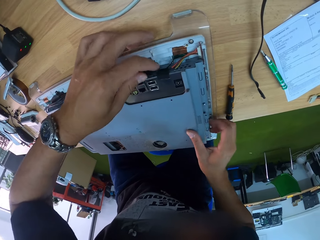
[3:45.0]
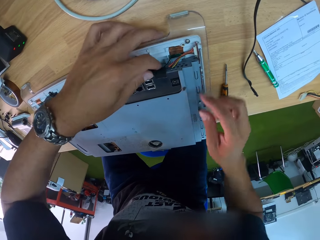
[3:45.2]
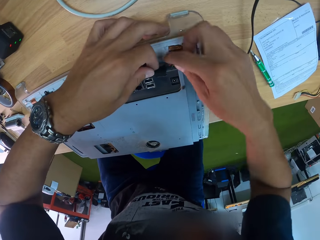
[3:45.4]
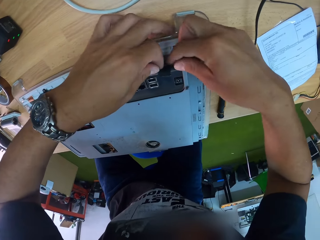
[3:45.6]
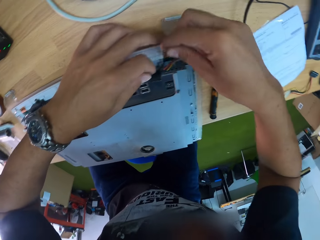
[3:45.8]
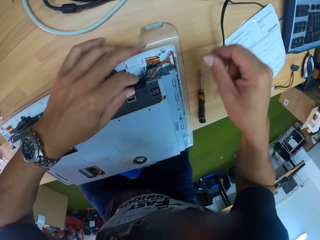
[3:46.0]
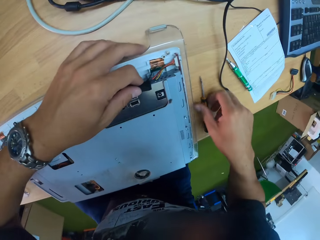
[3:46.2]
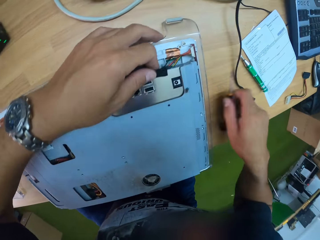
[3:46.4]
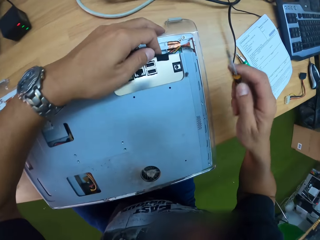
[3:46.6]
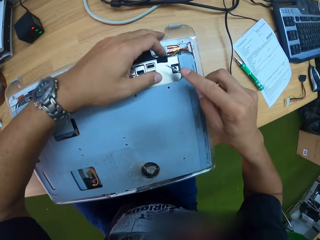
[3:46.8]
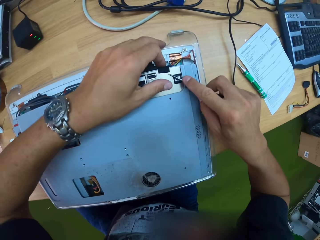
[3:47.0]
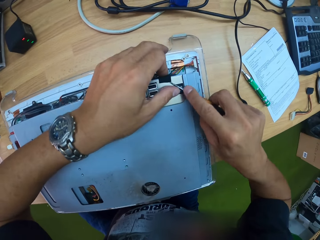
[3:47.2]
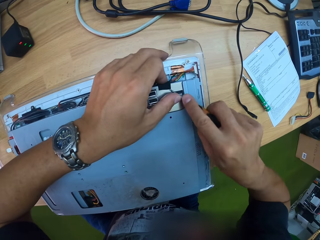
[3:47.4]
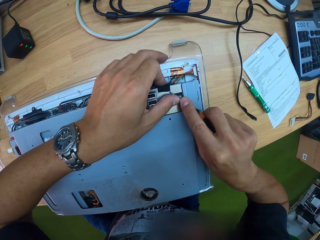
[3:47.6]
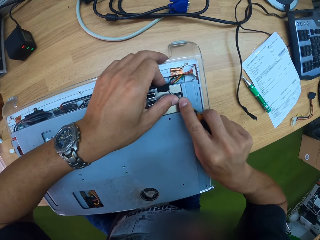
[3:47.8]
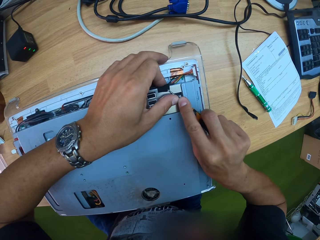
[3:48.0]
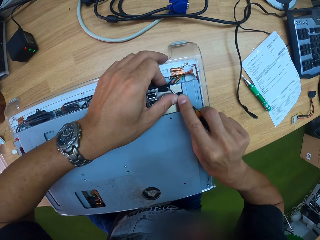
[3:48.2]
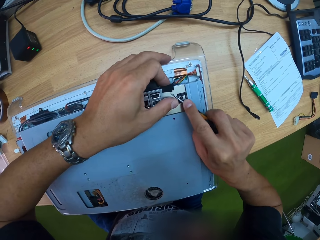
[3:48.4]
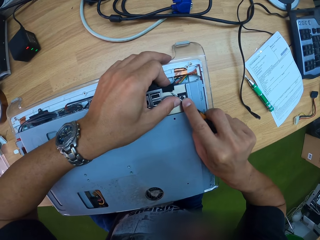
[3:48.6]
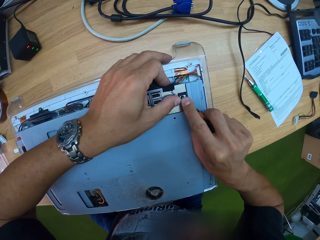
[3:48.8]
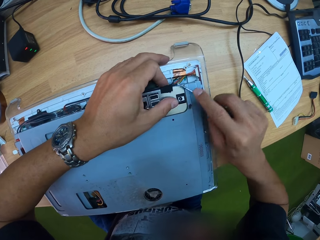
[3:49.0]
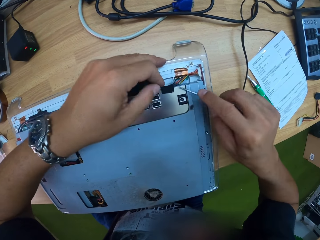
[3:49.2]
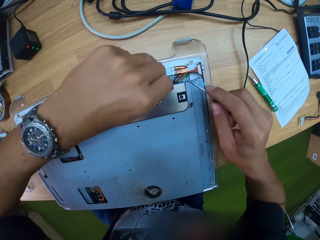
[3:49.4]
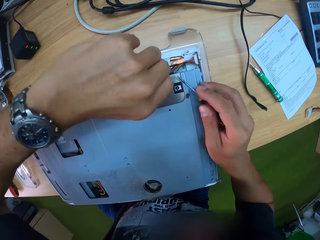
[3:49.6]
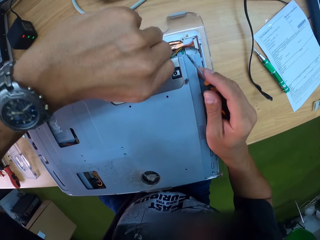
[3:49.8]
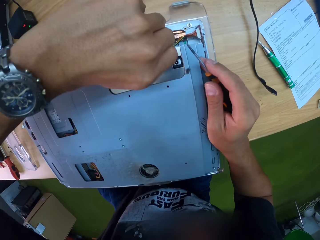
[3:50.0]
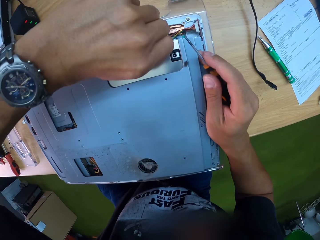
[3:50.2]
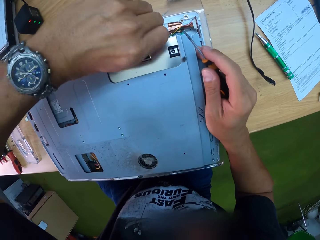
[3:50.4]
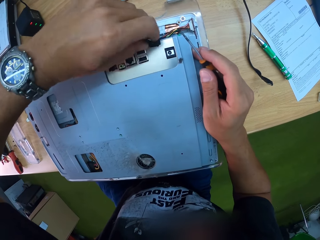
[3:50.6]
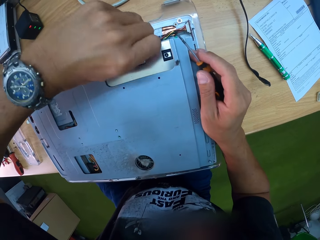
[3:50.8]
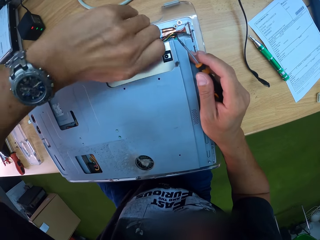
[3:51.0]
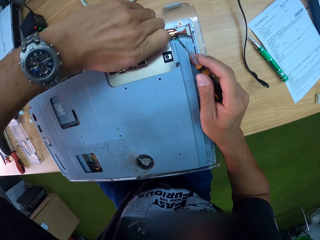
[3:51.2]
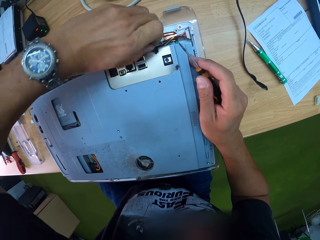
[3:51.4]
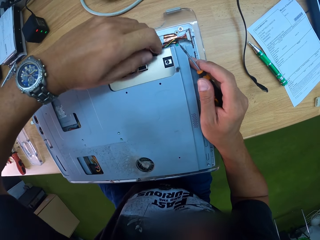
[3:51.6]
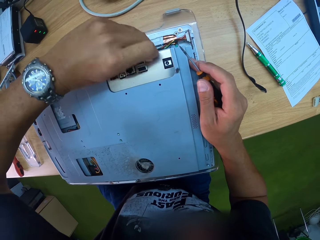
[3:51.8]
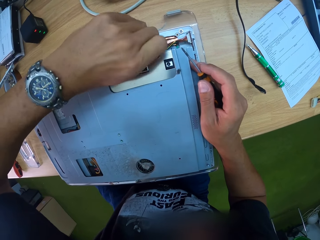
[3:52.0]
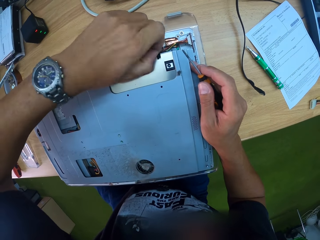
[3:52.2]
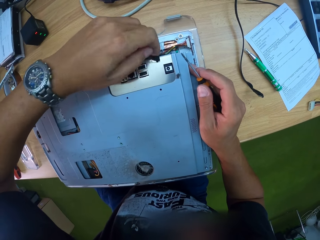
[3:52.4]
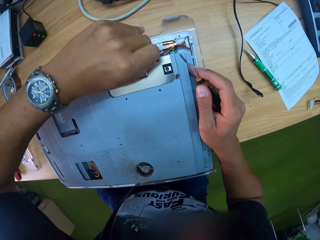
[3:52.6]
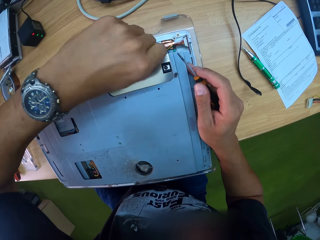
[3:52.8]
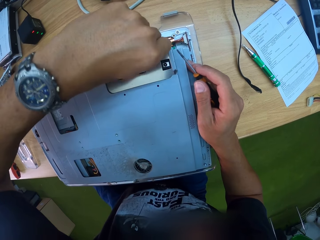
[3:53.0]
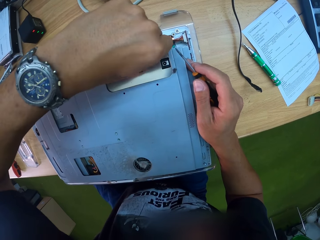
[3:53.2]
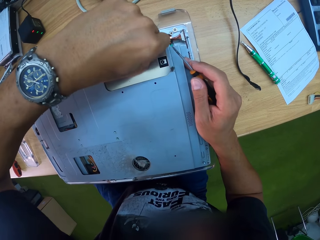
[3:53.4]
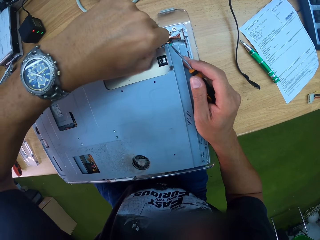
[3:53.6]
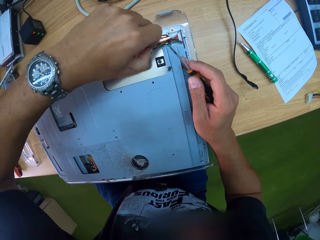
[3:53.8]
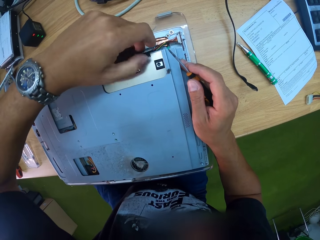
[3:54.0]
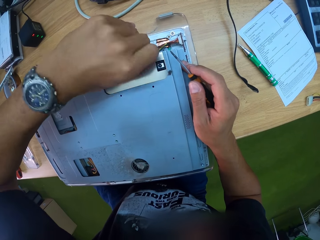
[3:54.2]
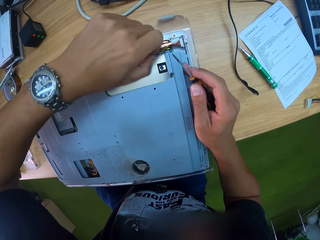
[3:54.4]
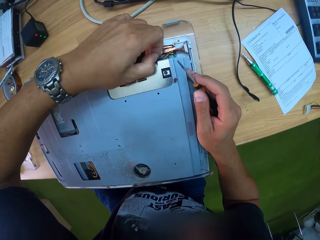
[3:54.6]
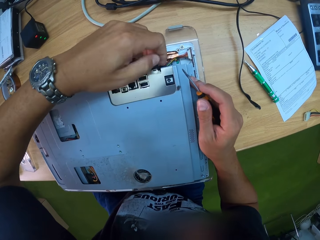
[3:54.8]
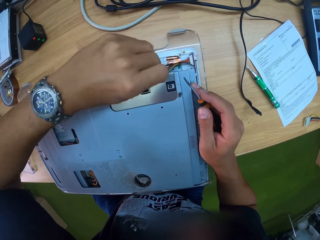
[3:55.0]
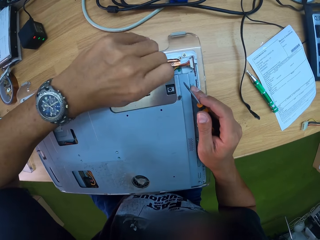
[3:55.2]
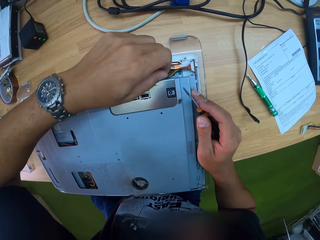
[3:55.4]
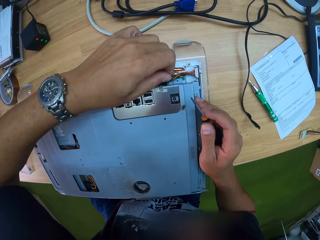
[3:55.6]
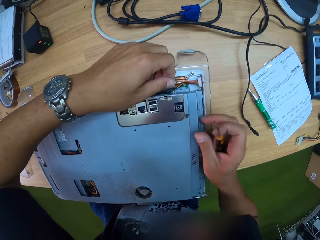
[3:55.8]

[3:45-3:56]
The camera wearer picks up a screwdriver from the table with his right hand. He pulls the tape on the motherboard with the screwdriver in his right hand. He pushes wires with the screwdriver. He pulls the tape on the motherboard with his left hand. He pulls the wires with a hand.

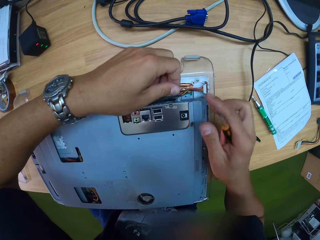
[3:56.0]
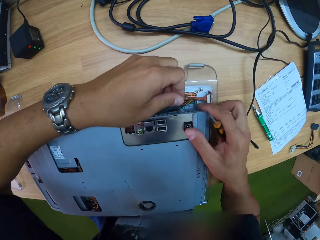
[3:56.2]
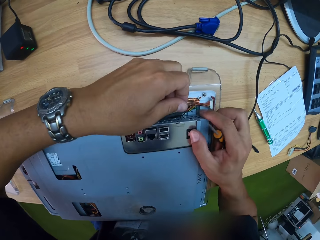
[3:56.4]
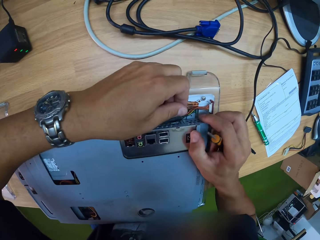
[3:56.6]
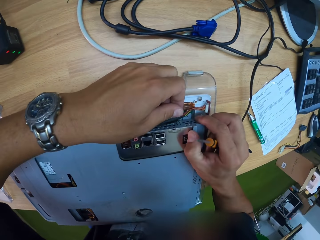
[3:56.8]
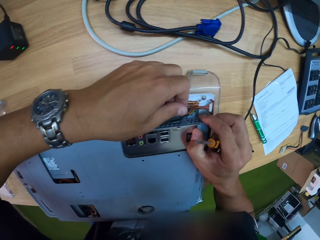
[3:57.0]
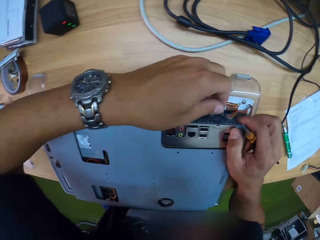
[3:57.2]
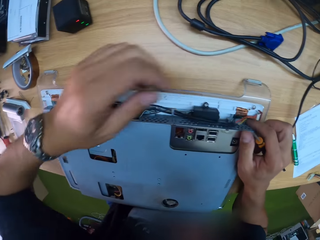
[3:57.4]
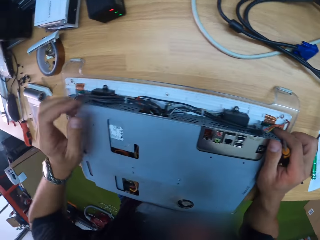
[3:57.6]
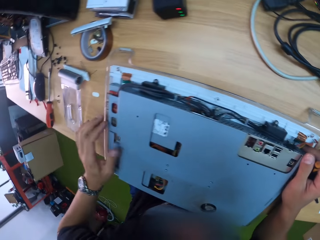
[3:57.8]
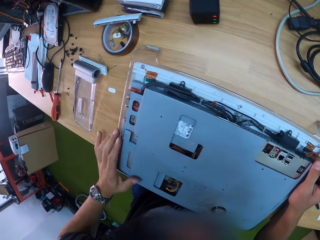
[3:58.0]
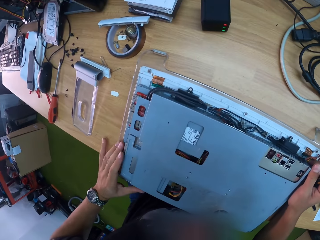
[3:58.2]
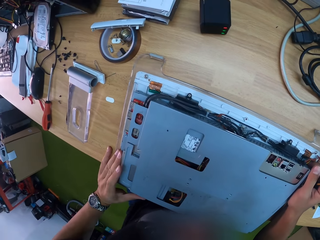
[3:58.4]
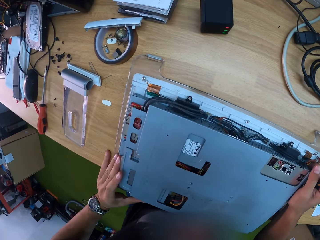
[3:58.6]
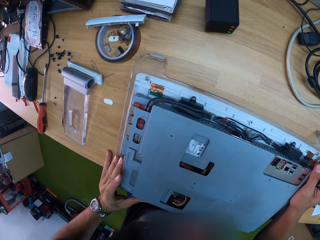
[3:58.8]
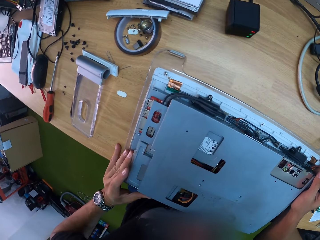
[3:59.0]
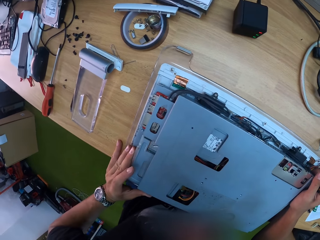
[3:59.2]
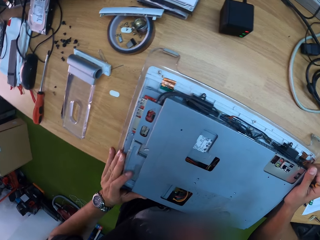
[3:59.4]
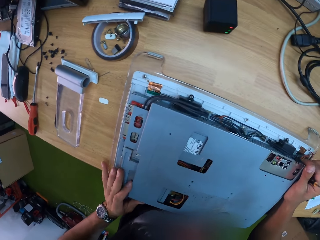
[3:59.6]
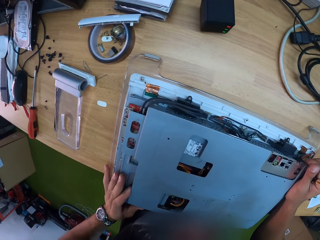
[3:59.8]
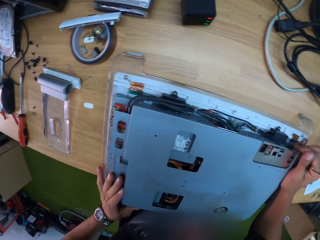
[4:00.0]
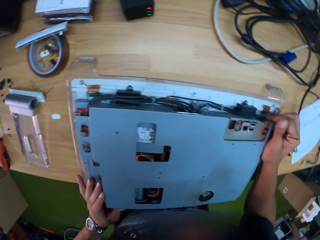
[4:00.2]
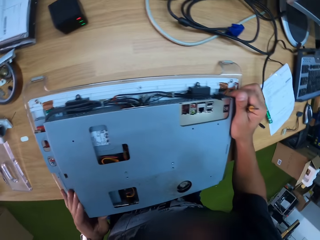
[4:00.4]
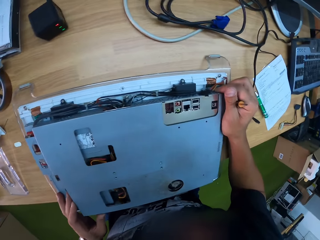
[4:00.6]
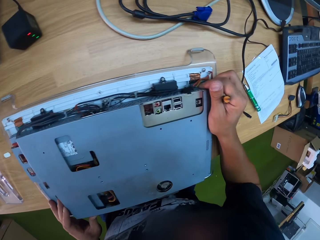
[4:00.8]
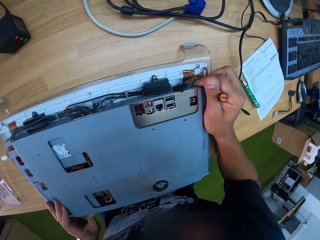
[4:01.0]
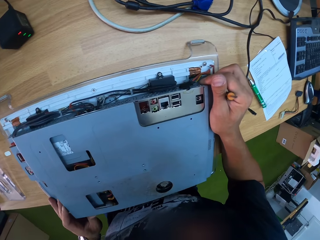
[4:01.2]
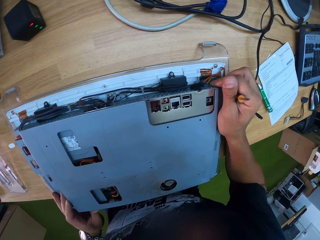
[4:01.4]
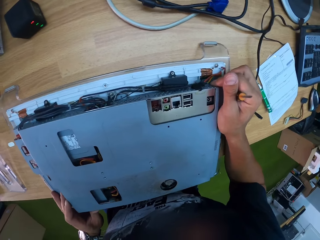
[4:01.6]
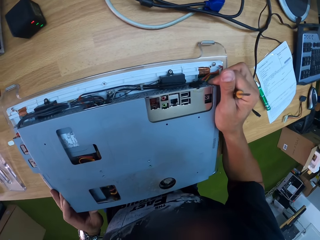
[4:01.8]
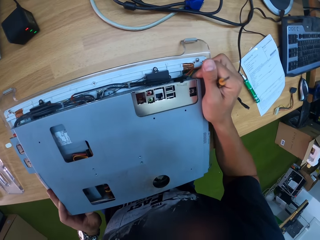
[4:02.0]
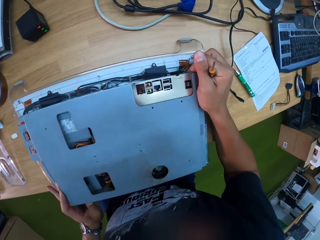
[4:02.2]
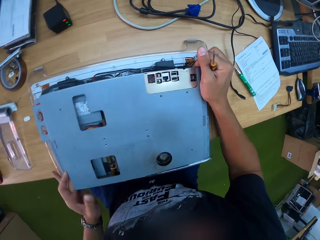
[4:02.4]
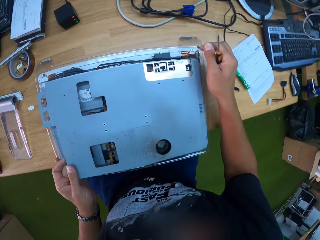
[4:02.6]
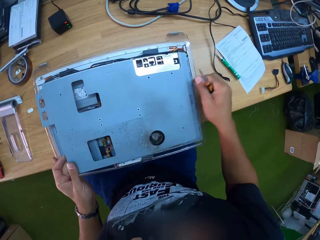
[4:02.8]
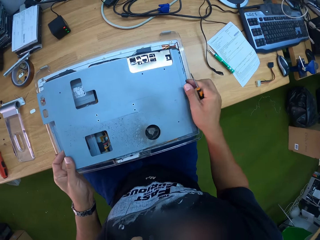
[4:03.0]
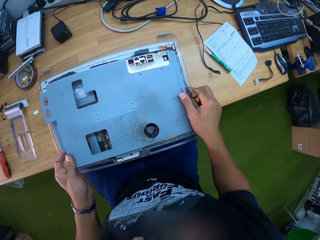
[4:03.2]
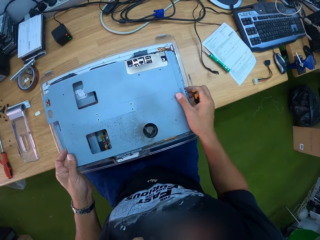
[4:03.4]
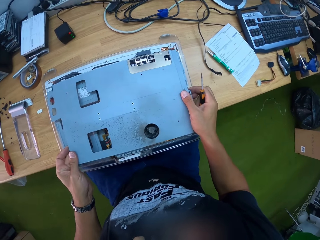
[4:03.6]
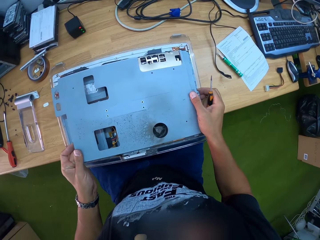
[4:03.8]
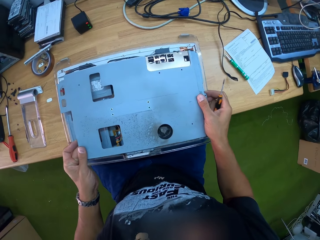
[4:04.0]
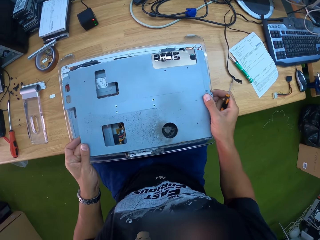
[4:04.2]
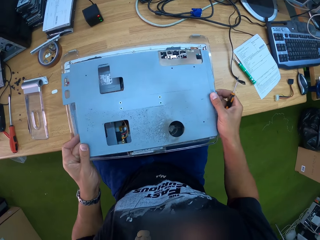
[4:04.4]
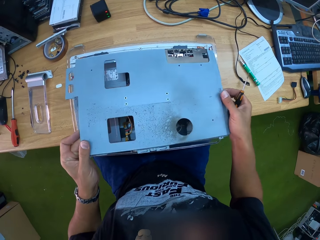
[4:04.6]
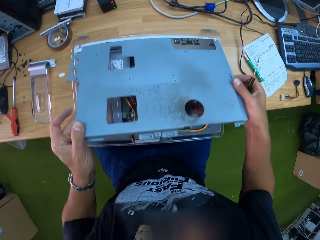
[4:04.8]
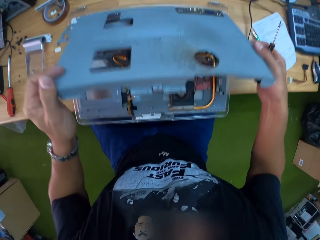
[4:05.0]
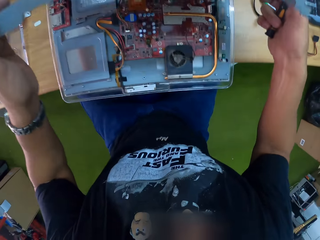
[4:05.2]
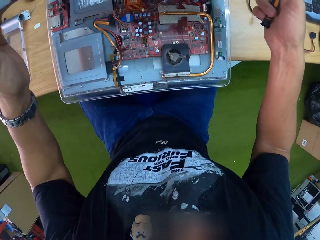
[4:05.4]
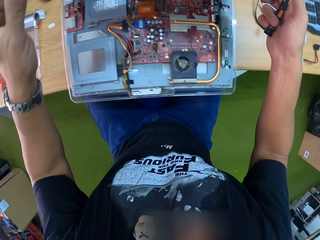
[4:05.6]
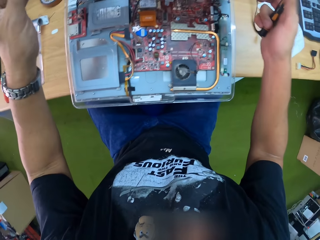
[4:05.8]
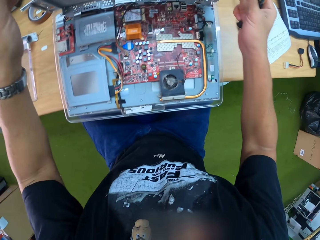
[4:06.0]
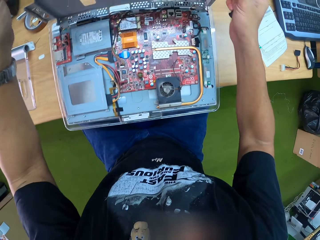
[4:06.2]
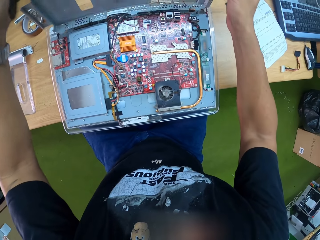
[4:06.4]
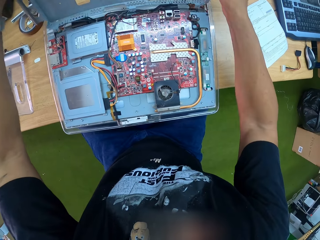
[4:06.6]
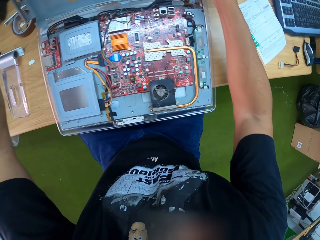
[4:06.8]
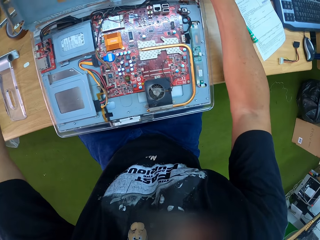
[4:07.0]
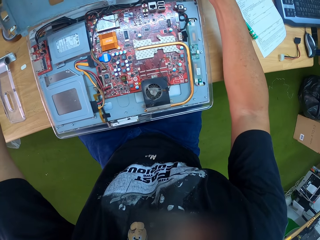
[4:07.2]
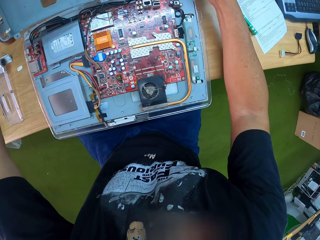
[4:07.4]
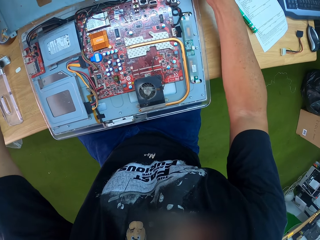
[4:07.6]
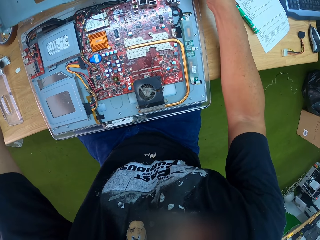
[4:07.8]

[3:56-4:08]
The camera wearer pushes a machine cover with a hand. He lifts the plate of the motherboard with both his hands. He shakes the machine cover with a hand and lifts the machine cover with both hands. He removes the plate of the motherboard with both his hands.
